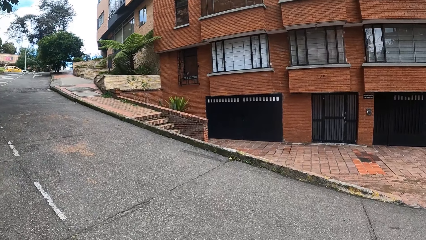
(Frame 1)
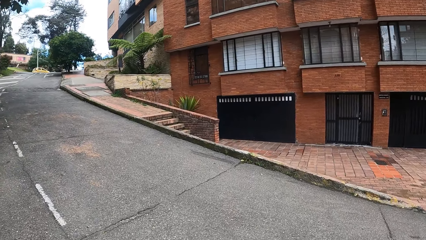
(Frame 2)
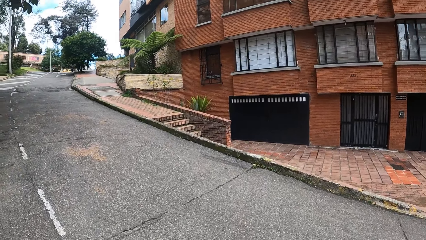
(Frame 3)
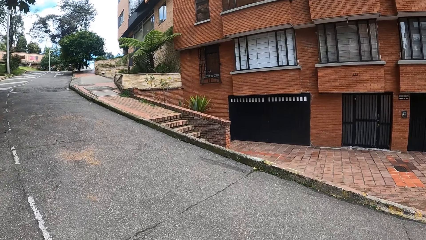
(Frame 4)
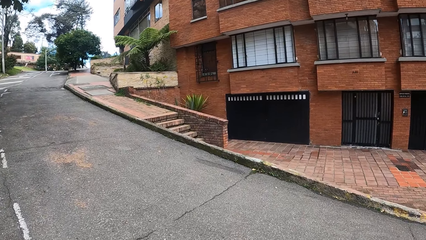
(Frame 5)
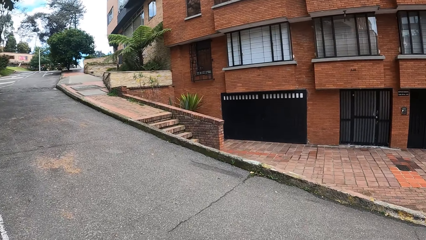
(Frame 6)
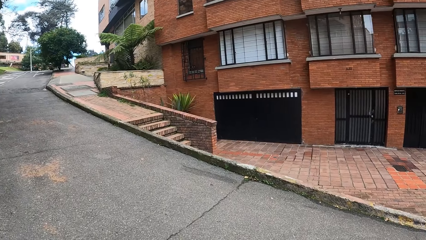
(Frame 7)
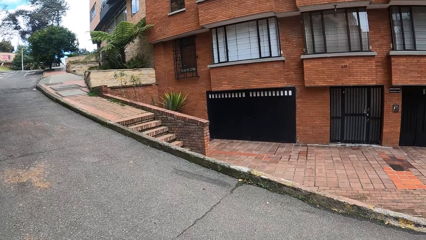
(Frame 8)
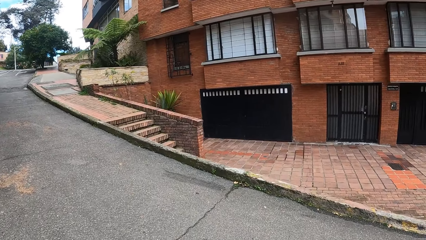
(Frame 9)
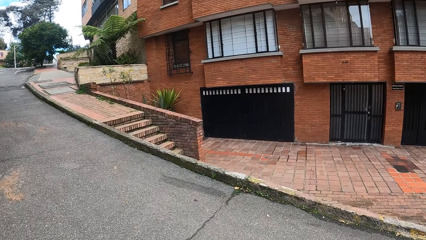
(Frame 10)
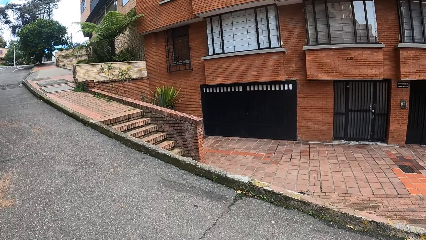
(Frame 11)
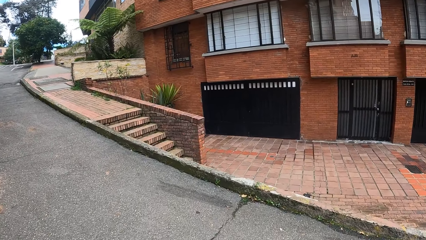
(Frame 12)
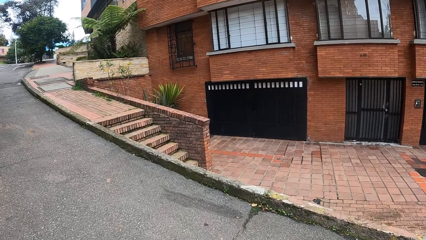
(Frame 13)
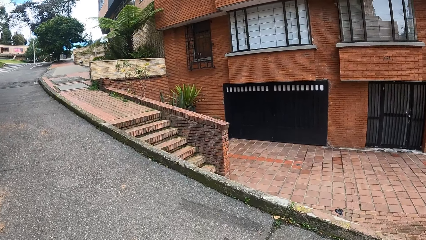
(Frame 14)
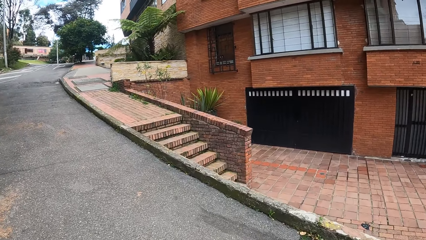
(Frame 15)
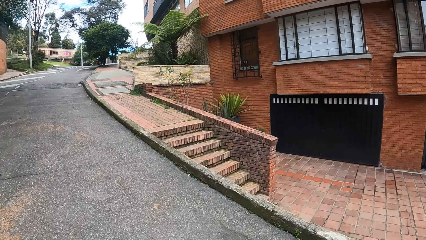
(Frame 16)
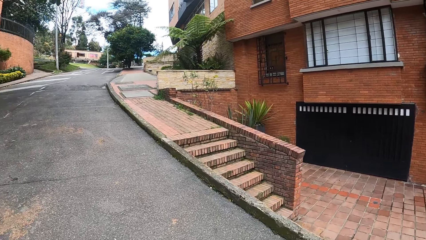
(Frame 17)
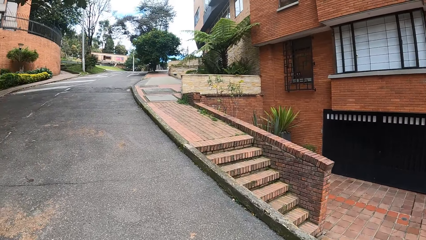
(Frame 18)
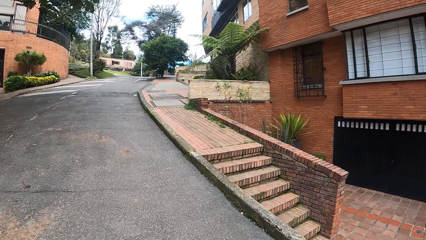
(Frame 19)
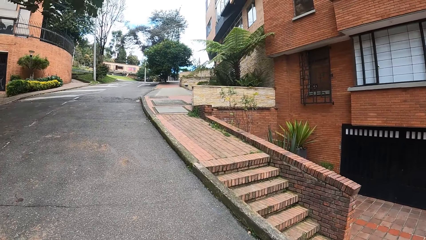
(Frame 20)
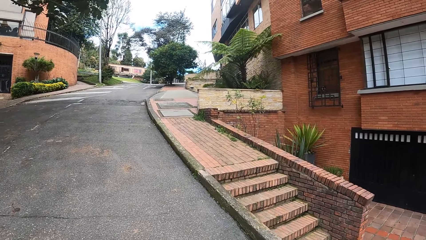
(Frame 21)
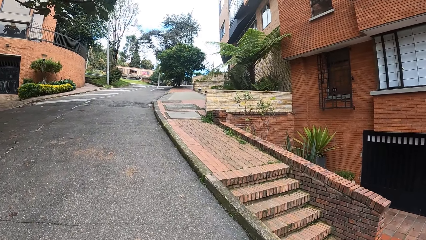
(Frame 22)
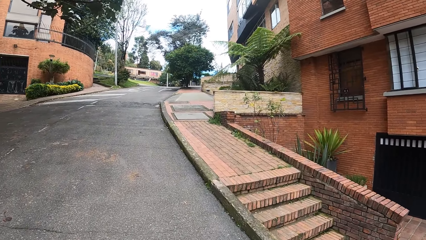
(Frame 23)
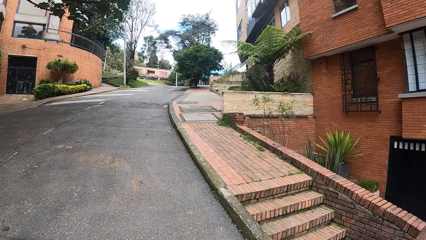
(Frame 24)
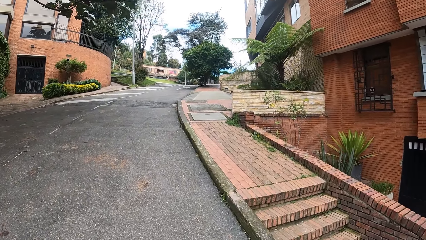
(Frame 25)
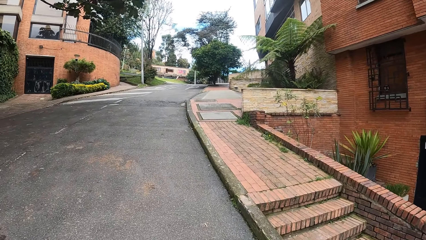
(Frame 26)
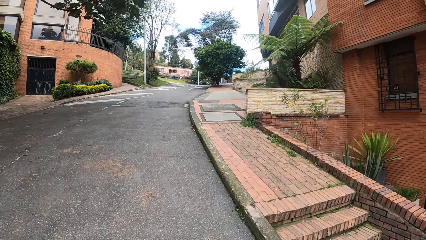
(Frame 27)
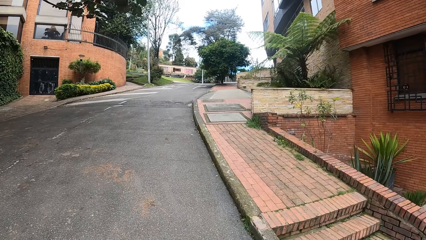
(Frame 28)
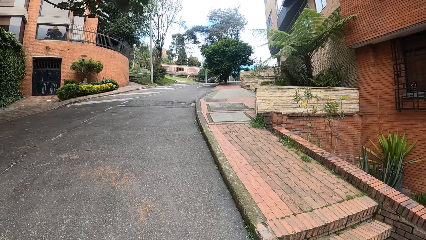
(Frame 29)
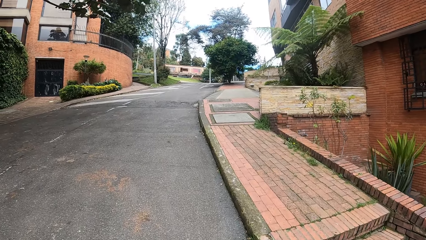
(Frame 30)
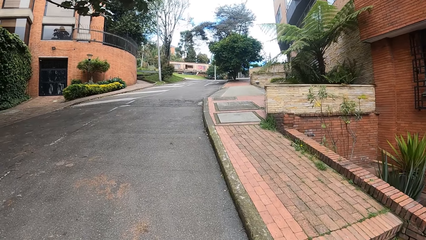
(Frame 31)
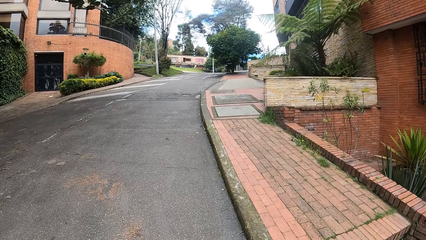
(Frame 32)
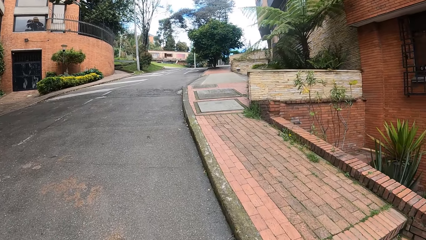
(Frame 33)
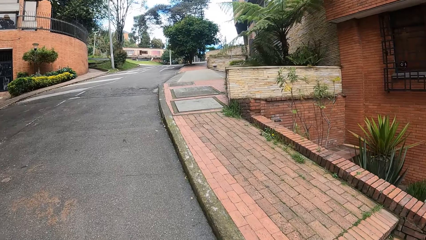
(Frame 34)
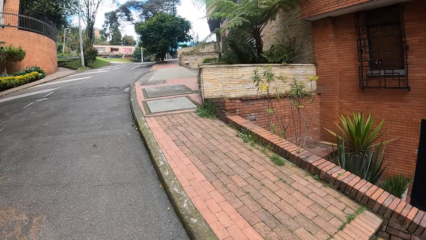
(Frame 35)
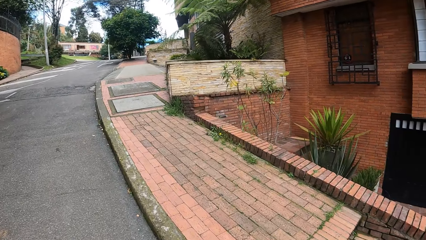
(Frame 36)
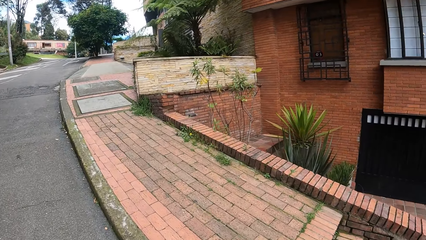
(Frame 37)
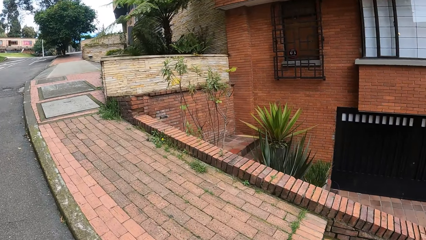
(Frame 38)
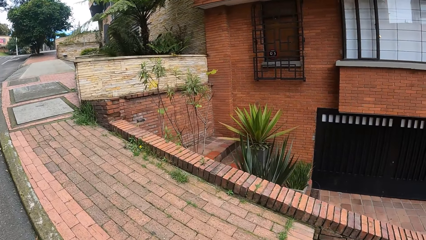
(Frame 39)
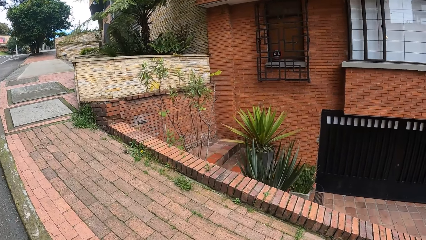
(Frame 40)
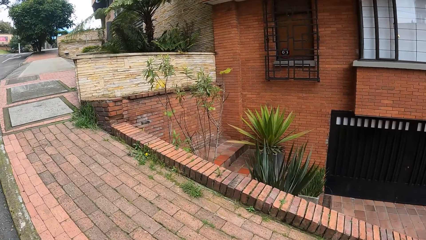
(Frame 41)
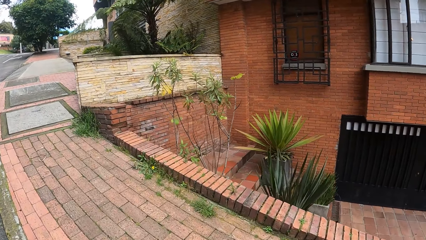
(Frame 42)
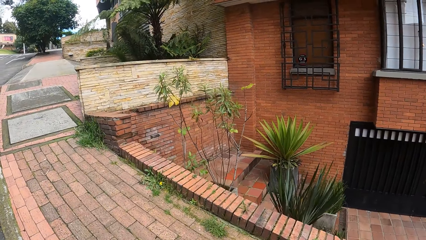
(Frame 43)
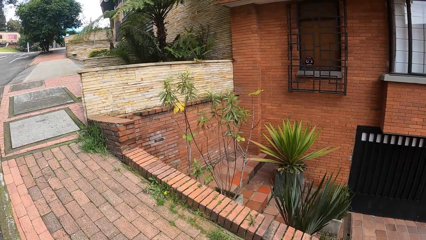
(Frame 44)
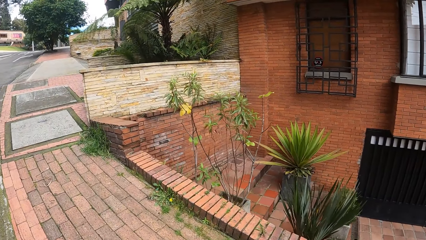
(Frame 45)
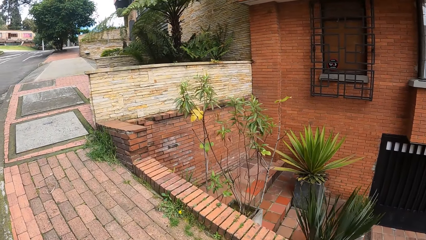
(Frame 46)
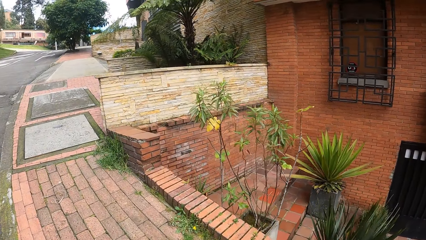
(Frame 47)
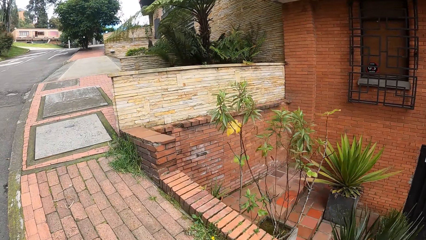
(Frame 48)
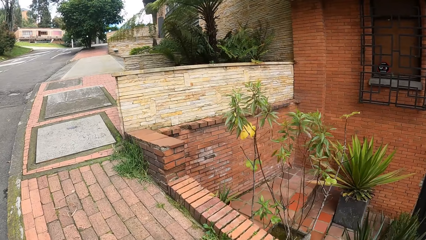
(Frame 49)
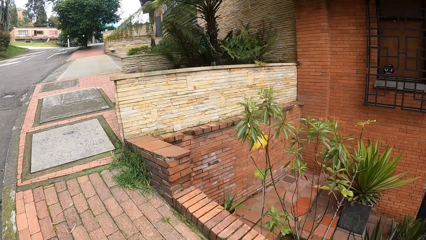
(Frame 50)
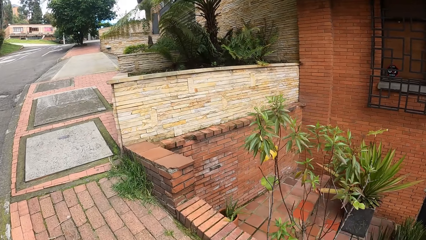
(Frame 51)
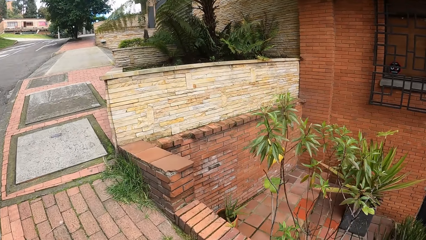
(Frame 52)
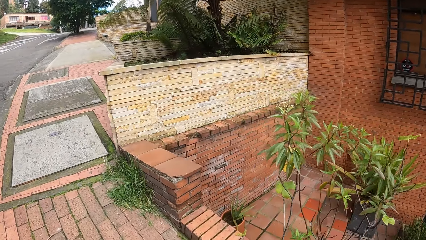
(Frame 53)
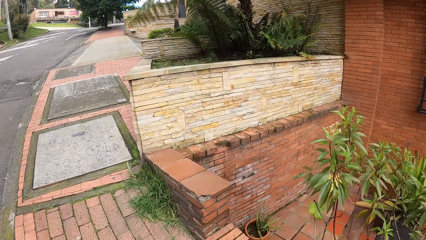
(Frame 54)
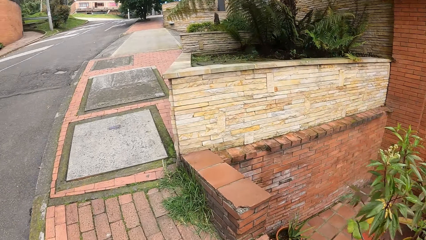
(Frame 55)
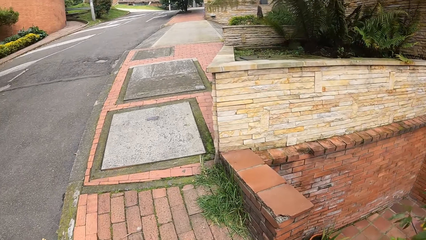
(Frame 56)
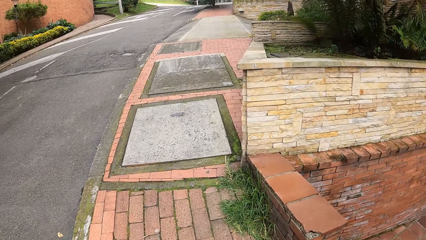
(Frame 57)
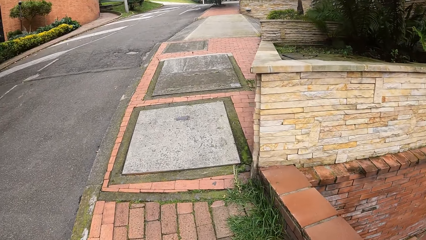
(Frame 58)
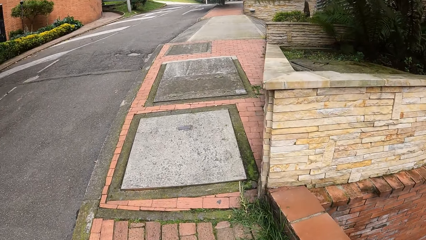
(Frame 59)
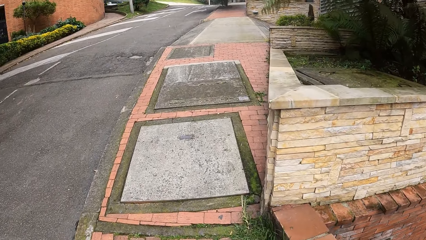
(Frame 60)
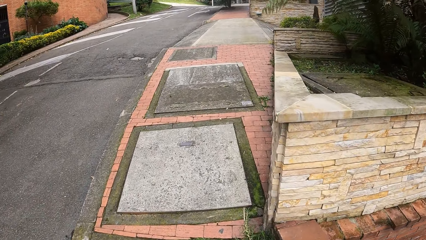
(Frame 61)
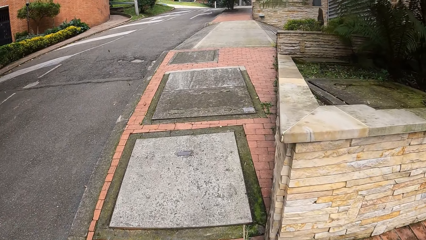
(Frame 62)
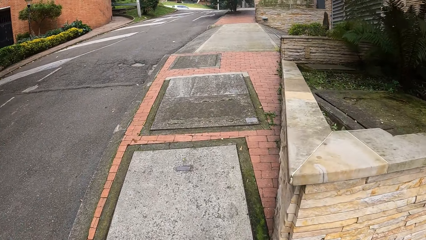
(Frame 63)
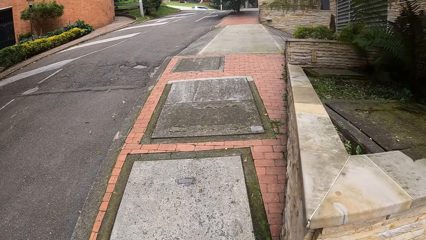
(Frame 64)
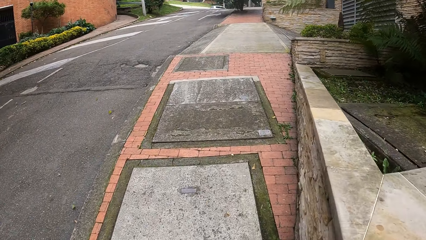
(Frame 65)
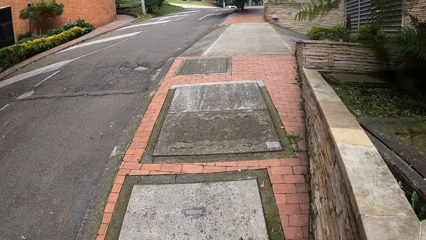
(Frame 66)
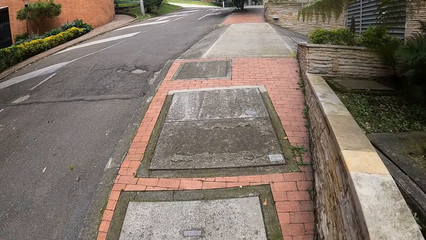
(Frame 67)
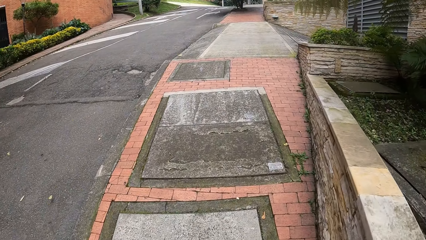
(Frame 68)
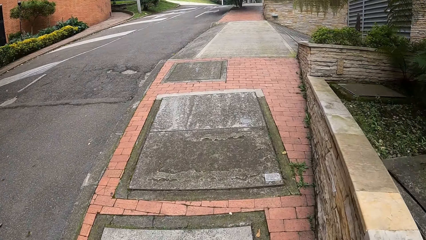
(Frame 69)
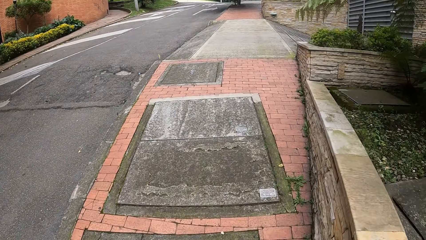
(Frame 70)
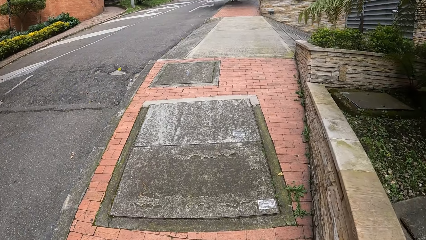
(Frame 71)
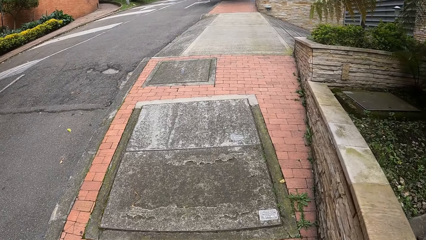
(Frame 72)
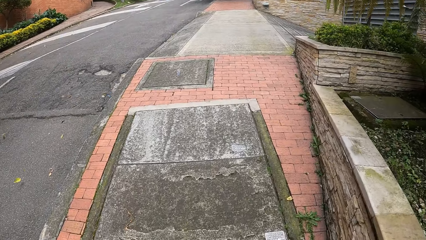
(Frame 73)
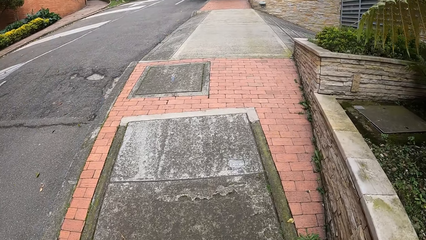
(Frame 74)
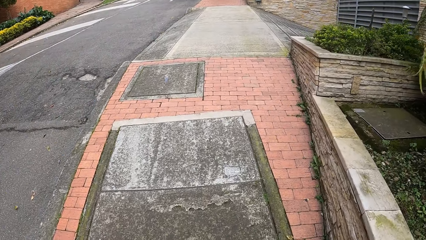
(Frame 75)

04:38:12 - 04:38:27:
The camera wearer walks on the sidewalk.
